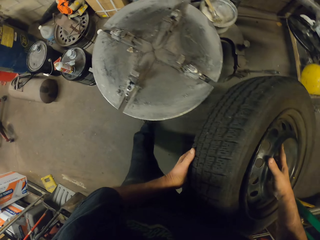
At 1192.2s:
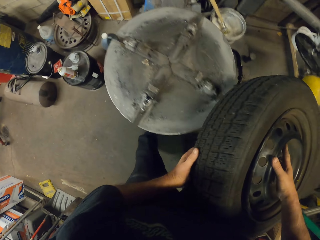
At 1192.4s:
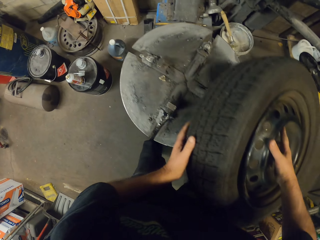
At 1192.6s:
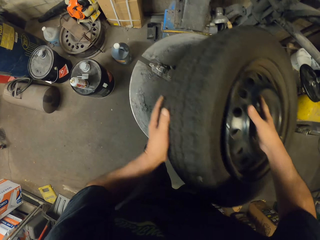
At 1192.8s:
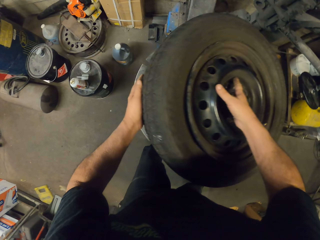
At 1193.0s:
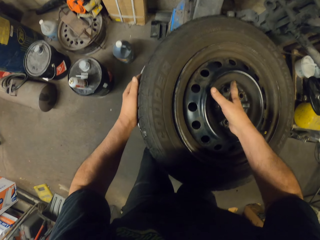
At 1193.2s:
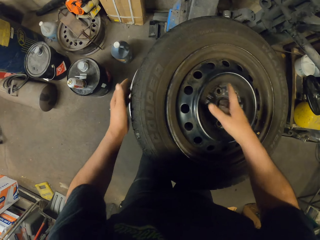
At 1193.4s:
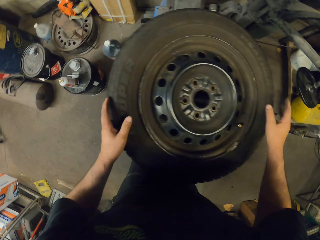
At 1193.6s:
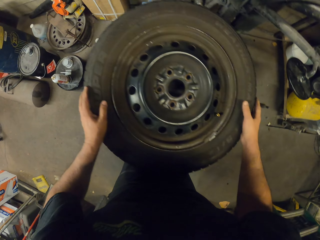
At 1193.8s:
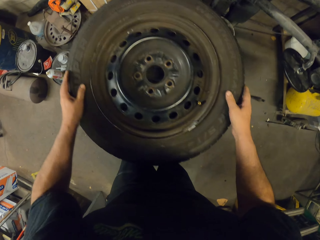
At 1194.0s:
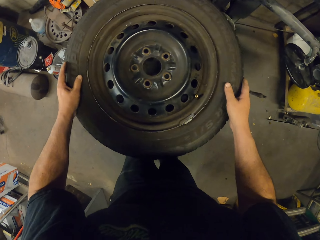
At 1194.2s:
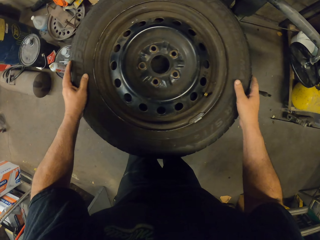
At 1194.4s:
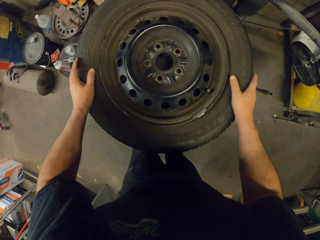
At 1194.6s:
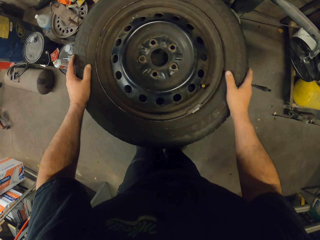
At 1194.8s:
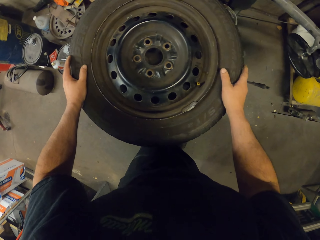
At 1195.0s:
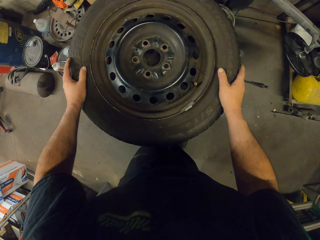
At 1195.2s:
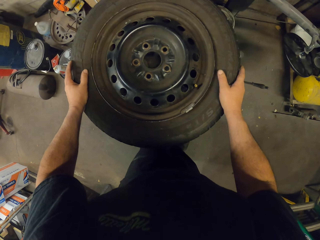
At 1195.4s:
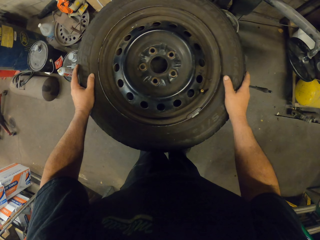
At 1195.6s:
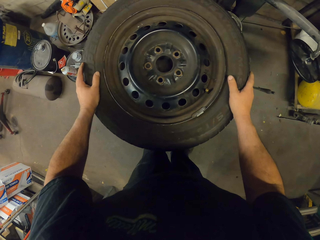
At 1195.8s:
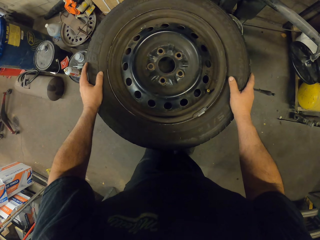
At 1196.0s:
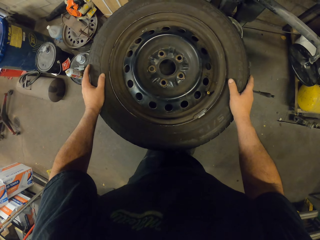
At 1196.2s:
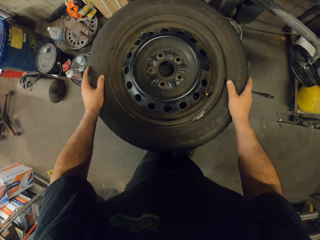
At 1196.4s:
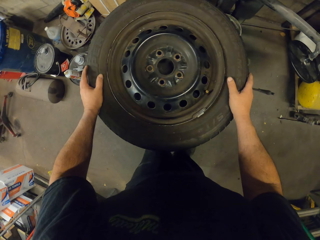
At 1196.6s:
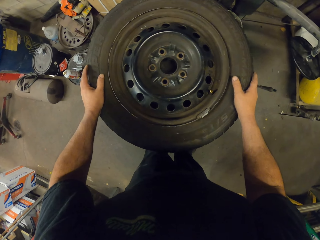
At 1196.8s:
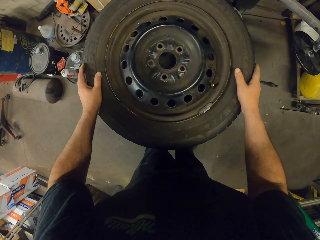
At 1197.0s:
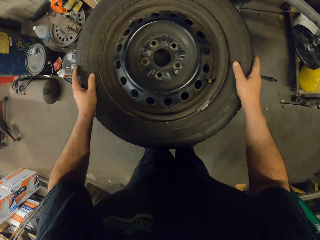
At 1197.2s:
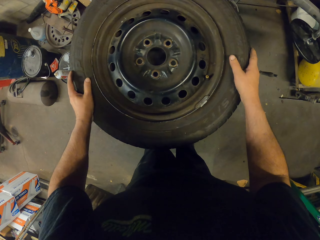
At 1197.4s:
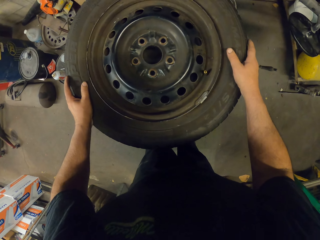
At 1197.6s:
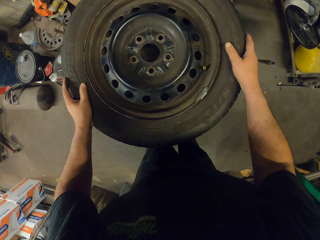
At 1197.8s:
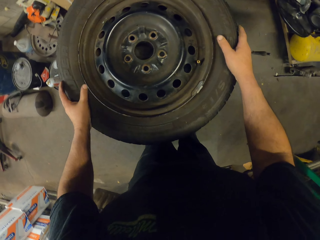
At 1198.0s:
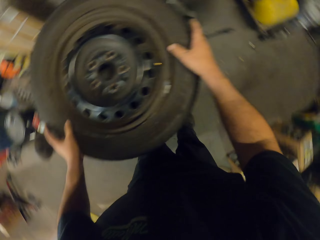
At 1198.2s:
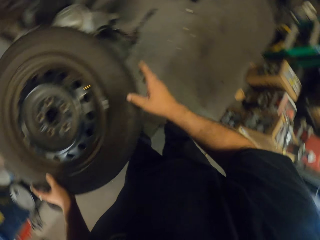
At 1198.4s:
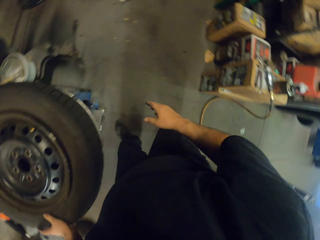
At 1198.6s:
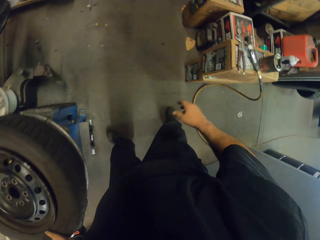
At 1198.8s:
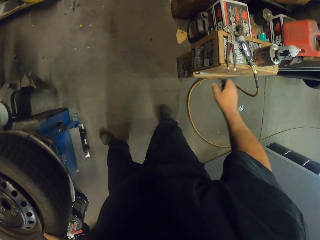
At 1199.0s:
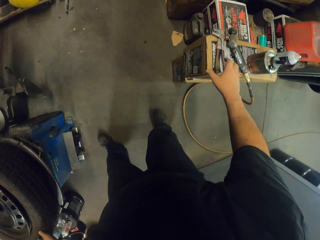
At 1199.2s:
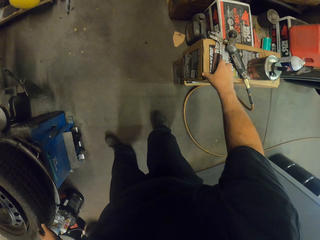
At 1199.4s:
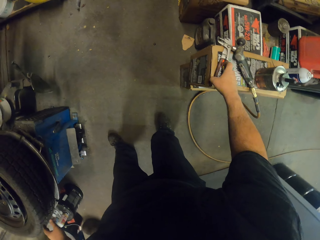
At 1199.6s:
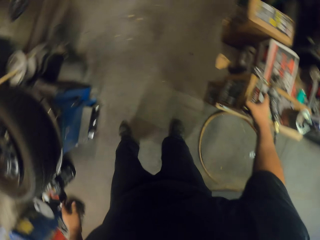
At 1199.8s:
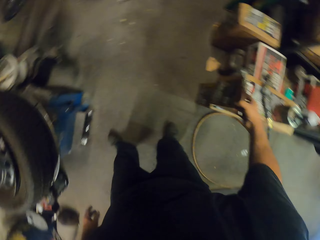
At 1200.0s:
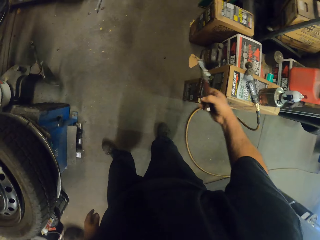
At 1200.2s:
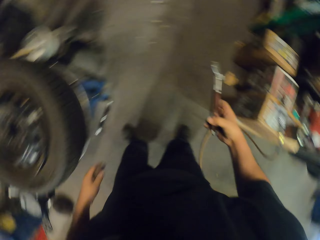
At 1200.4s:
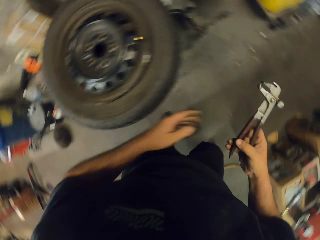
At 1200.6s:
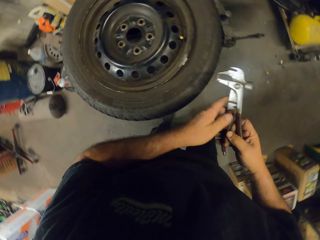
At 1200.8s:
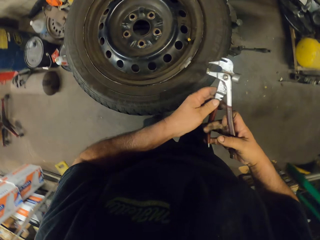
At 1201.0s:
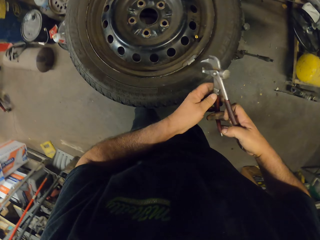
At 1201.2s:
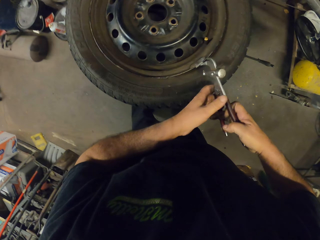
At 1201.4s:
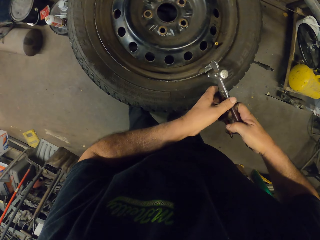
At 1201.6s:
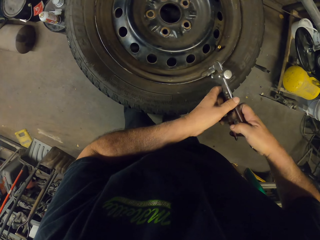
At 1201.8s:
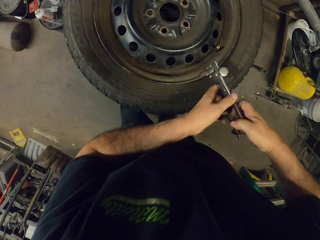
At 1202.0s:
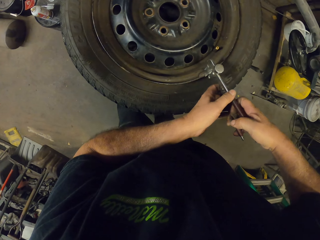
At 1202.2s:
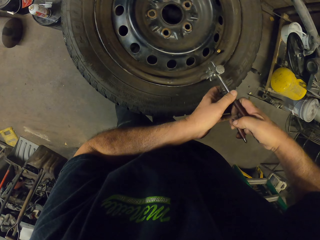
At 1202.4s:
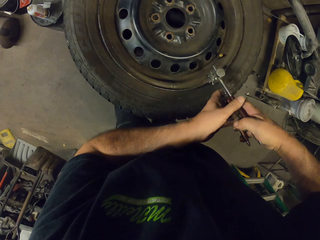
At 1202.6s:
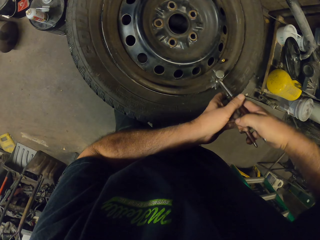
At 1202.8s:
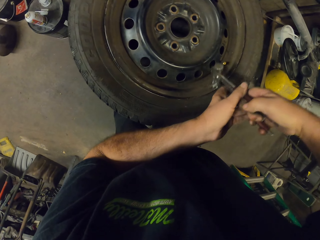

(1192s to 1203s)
The camera wearer picks up the wheel. They put the wheel on the Wheelrite Pro machine or stand. They look around. They pick up a spanner or hand pliers on the table. They remove a tire balancer on the wheel. They try to remove the wheel with the hand pliers.

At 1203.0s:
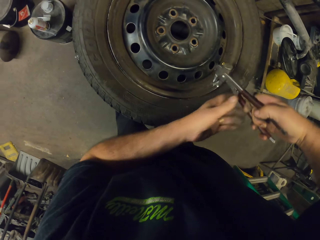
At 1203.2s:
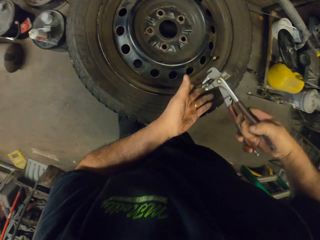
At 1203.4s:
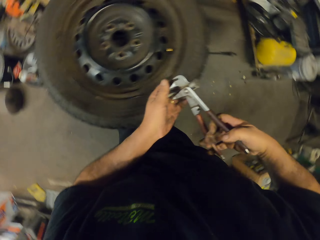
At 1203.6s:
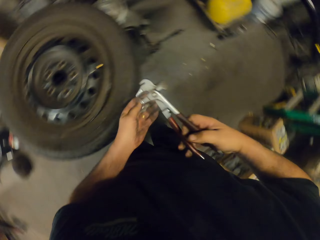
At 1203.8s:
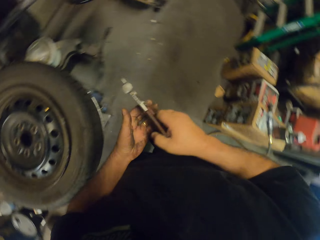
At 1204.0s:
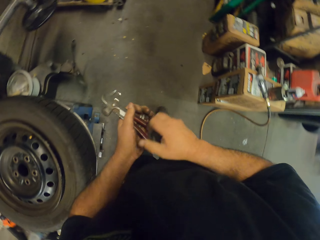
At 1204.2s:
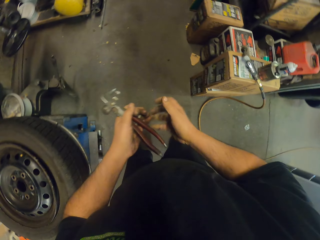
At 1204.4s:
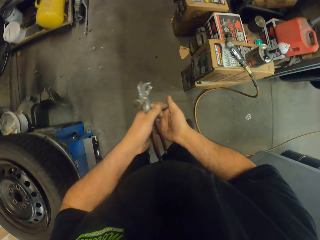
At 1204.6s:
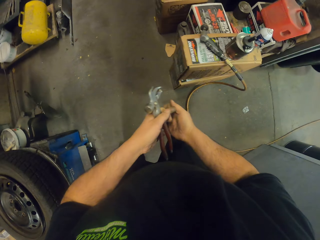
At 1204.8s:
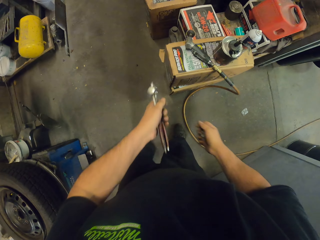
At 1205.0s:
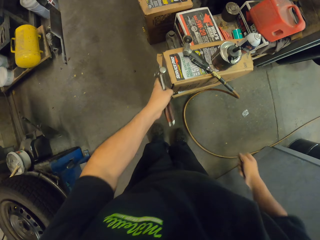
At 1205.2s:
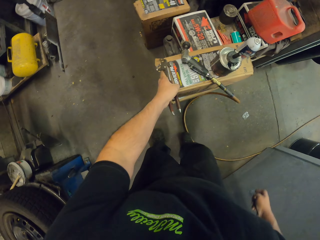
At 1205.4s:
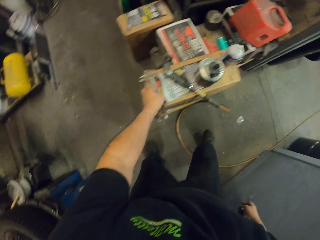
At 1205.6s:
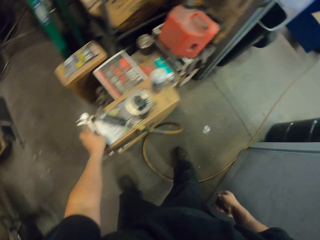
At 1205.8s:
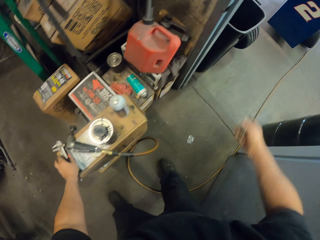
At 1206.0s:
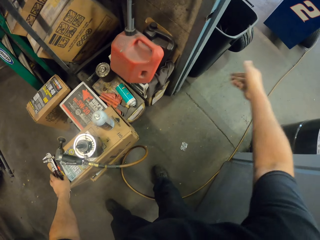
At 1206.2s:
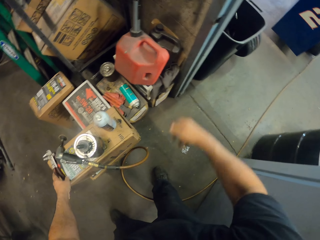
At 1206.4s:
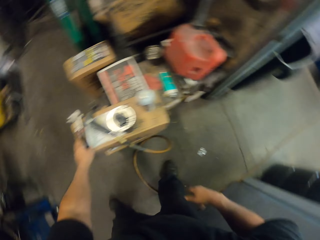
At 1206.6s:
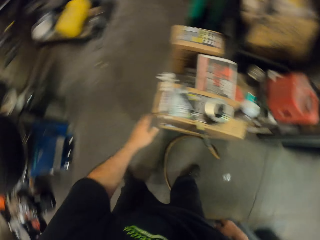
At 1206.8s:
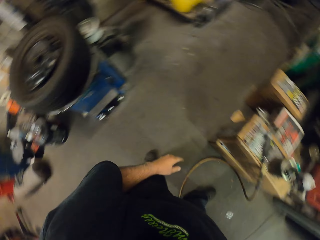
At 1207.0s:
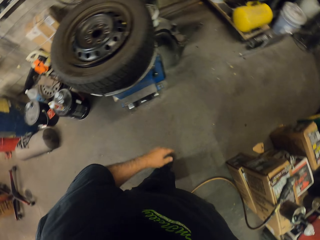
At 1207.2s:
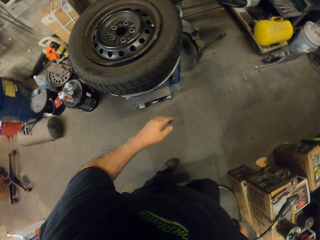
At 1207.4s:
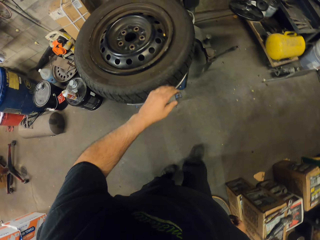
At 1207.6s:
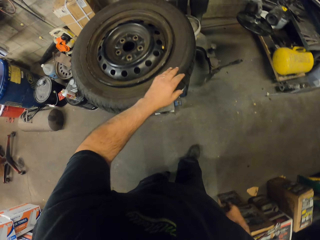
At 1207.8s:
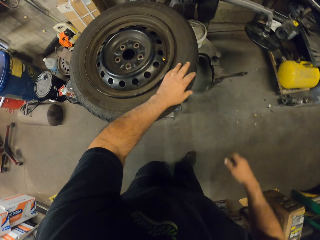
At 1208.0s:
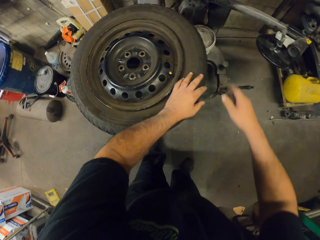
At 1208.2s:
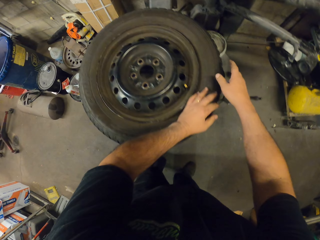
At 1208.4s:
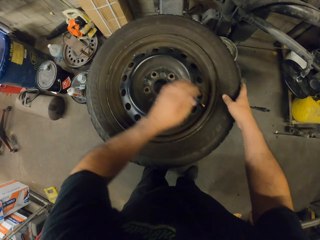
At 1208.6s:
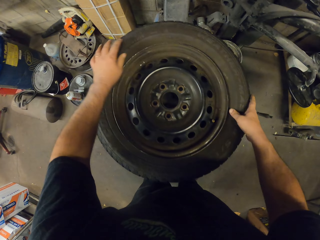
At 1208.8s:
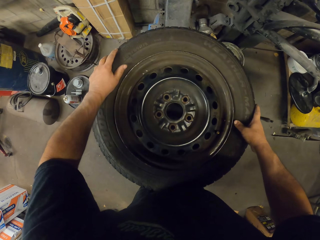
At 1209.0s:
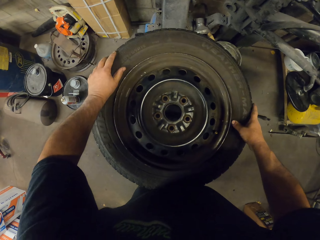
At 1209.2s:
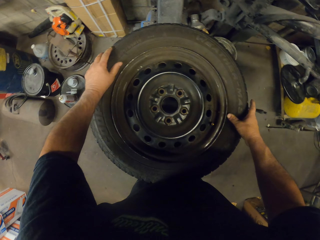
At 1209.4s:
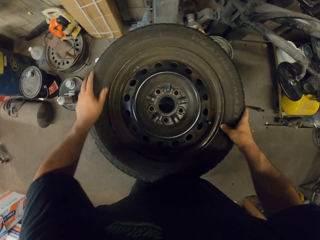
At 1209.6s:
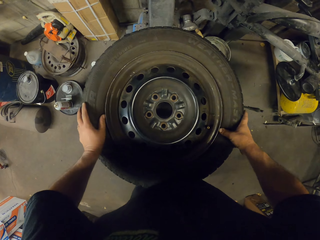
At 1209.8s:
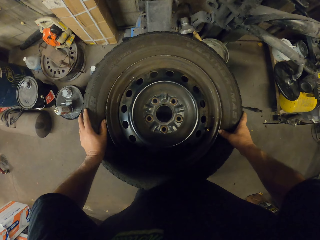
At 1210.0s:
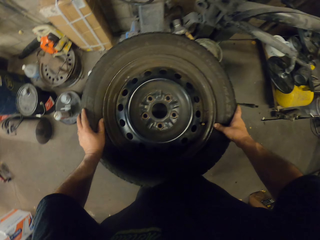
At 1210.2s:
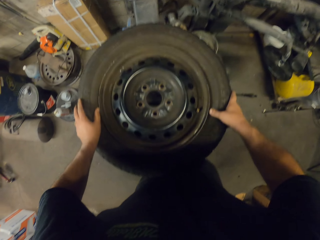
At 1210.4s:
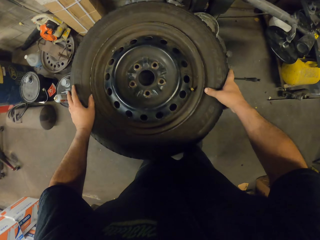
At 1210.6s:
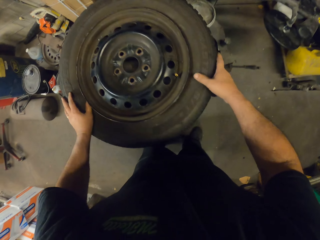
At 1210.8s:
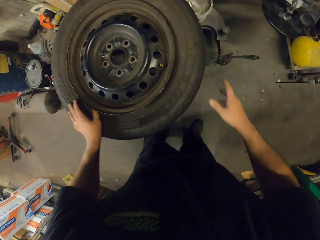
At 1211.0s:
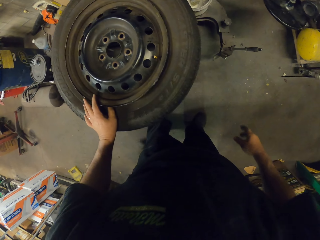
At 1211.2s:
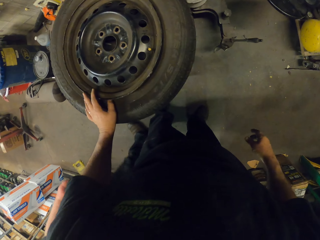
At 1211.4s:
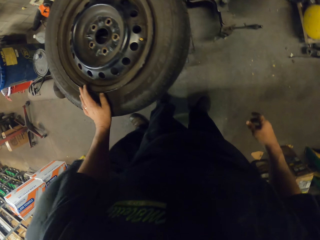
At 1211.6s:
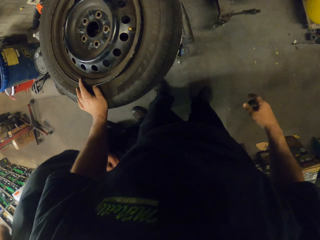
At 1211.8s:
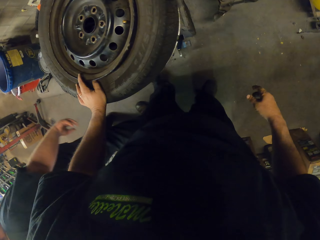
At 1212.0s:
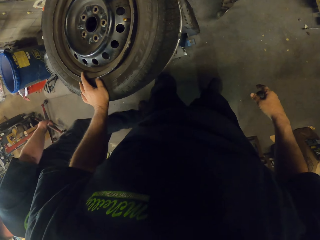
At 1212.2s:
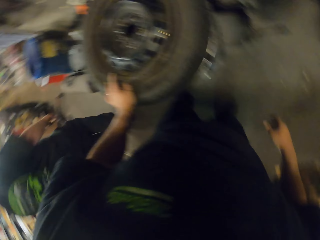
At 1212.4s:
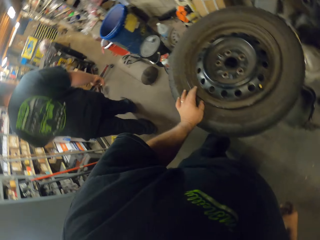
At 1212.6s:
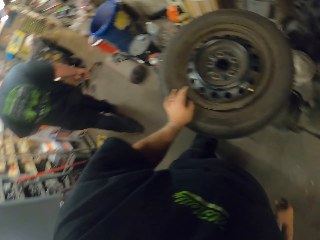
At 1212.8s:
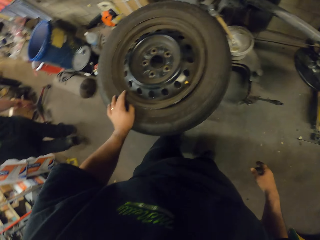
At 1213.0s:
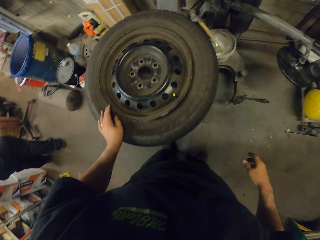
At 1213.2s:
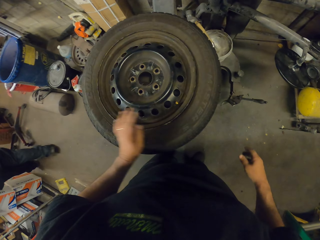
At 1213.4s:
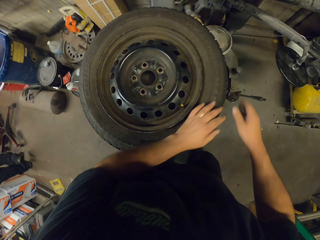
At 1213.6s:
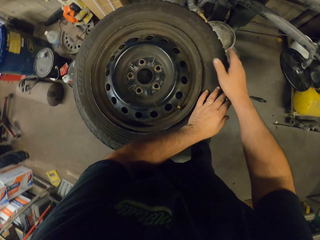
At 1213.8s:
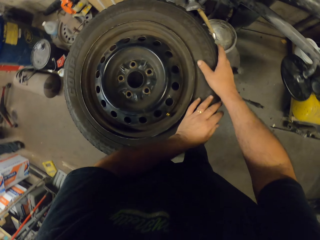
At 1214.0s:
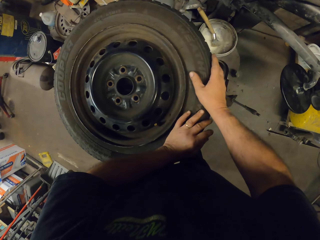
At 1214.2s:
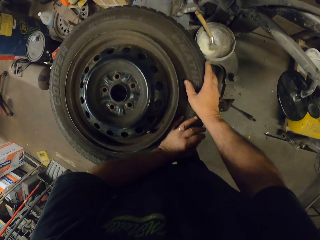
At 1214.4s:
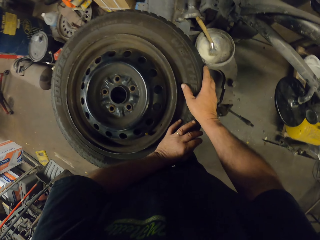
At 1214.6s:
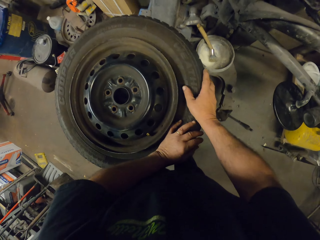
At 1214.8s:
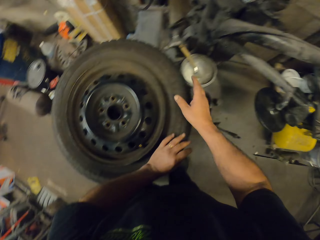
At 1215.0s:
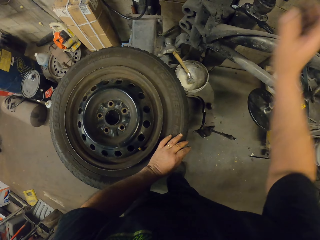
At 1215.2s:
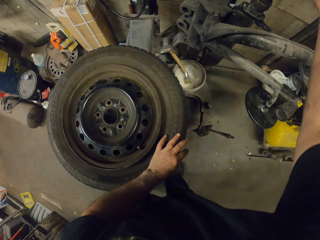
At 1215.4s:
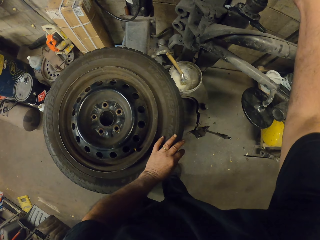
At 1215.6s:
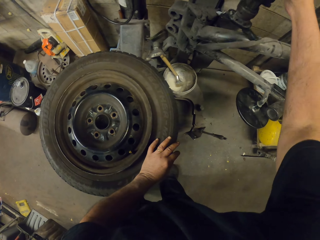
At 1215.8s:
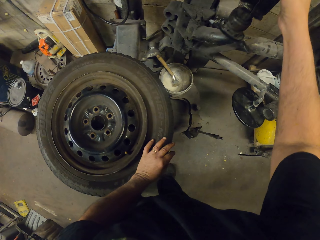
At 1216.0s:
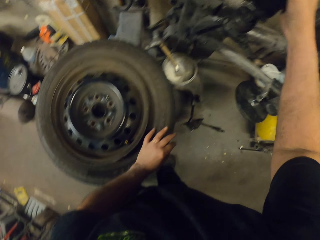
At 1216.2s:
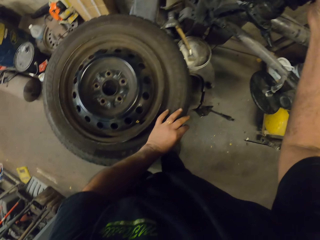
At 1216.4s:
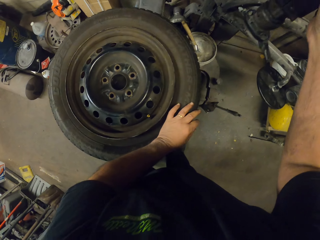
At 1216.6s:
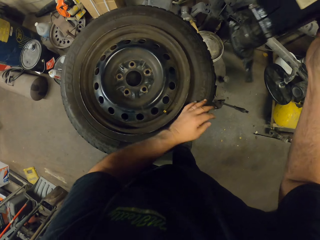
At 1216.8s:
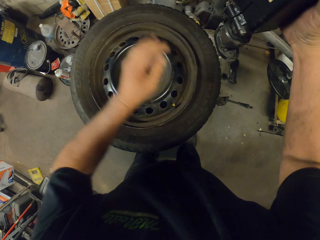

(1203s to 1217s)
The camera wearer picks up the tire balancer on the spanner. They put the spanner on the table, on the other tools. They turn around. They throw the tire balancer in the trash bin. They turn around. They press the wheel on the stand. They try to remove the wheel with hands. They look around. They press the wheel on the stand. They put a wheel balancing machine on the wheel.
